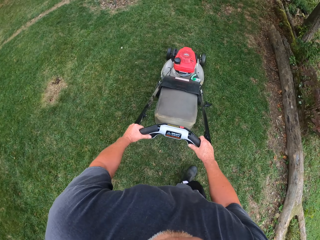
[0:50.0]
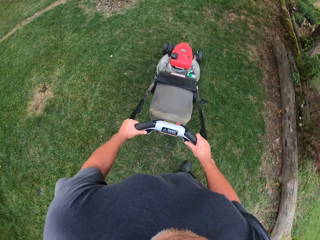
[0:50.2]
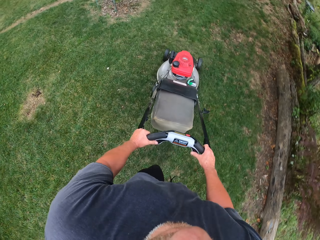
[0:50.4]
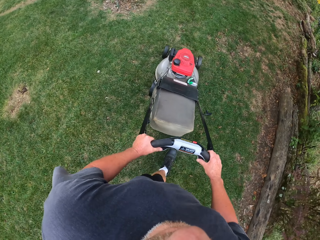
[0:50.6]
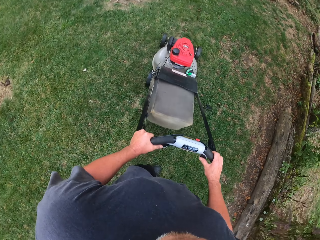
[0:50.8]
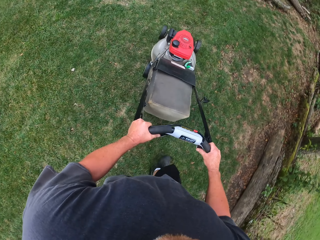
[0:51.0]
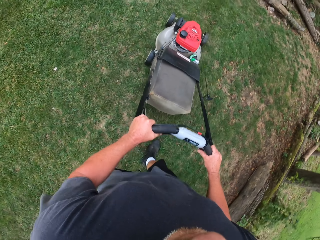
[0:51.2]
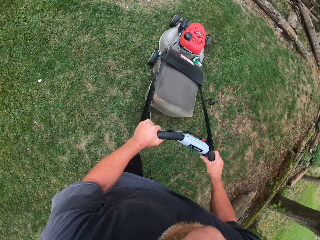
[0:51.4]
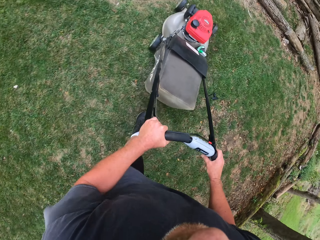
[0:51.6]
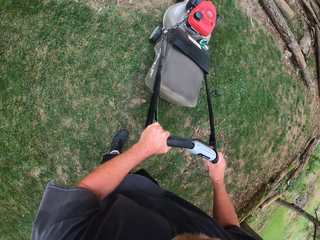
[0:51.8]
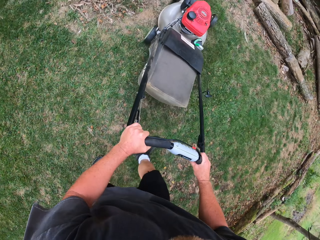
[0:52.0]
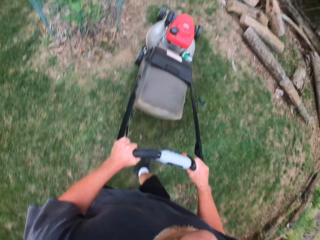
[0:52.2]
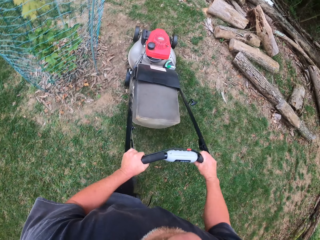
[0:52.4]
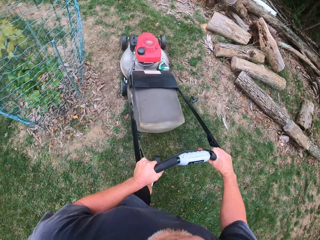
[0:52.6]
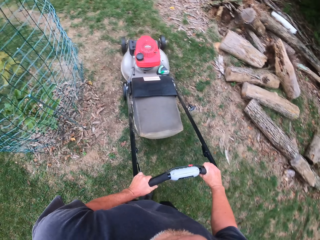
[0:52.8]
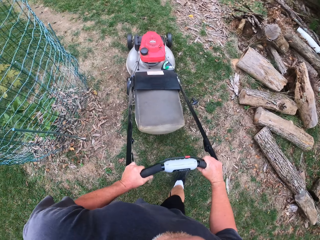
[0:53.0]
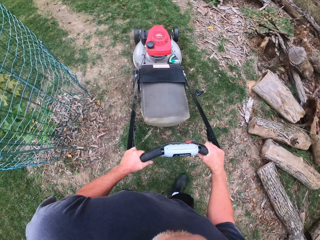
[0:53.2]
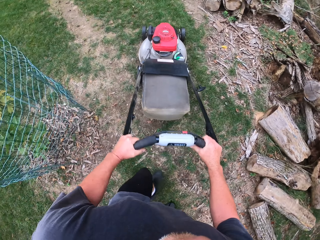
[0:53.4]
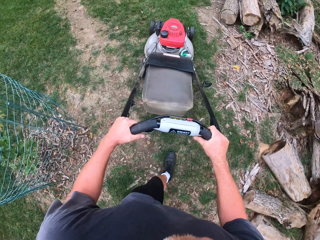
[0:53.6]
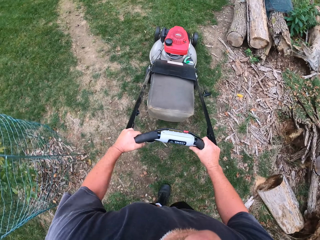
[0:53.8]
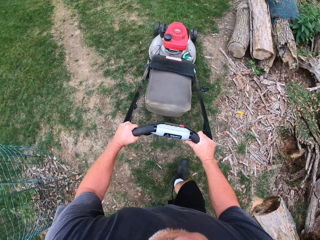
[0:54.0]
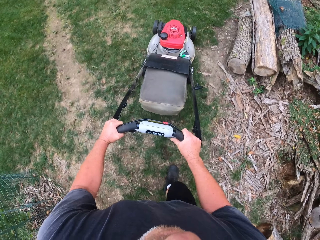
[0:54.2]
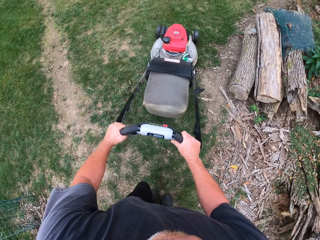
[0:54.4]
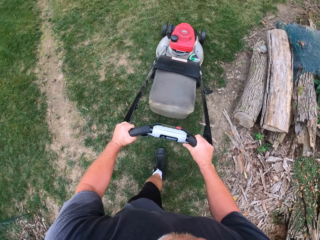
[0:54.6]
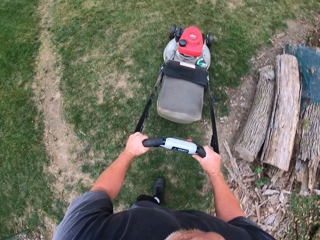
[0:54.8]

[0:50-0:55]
The camera wearer trims grass.

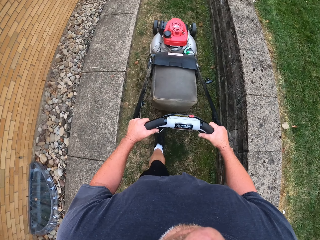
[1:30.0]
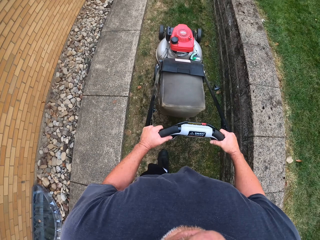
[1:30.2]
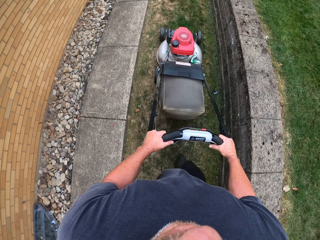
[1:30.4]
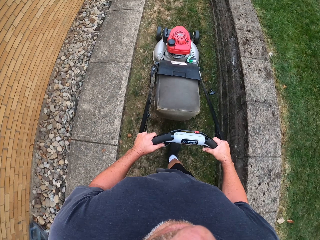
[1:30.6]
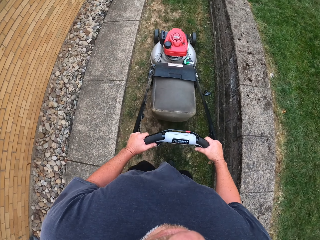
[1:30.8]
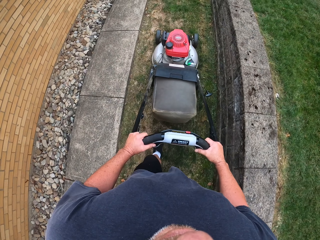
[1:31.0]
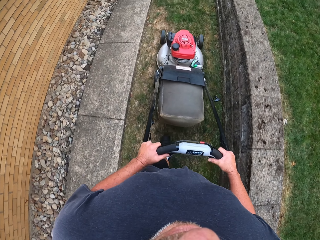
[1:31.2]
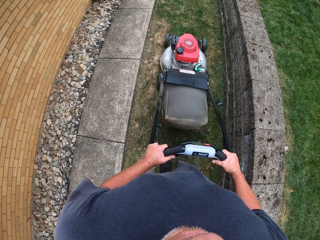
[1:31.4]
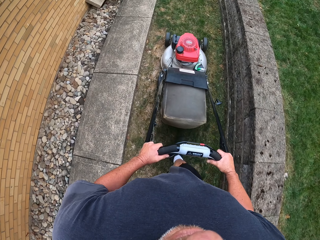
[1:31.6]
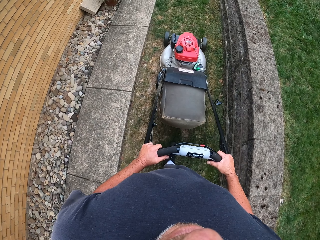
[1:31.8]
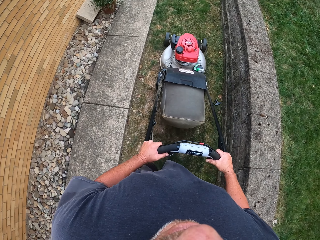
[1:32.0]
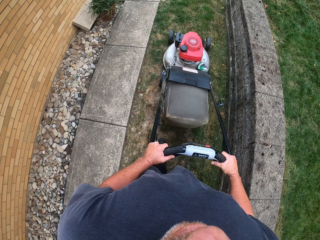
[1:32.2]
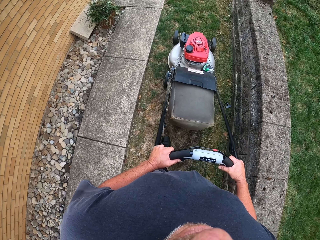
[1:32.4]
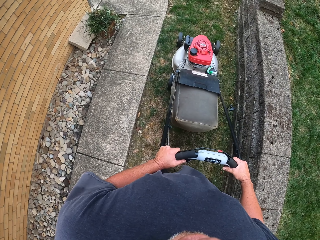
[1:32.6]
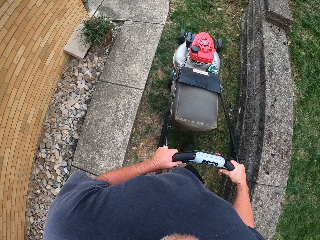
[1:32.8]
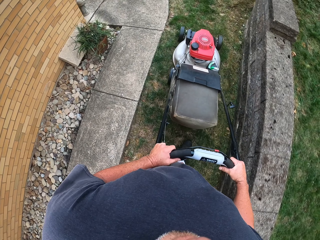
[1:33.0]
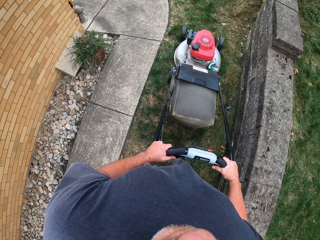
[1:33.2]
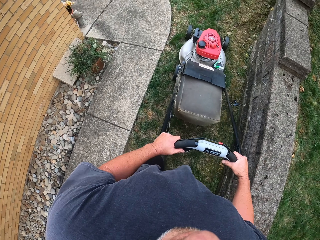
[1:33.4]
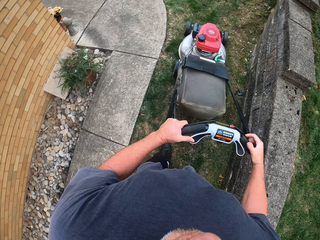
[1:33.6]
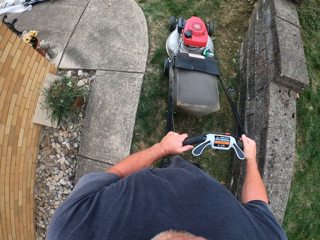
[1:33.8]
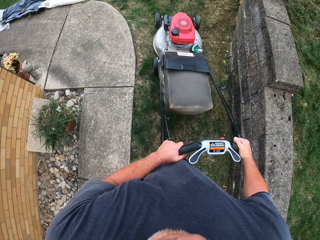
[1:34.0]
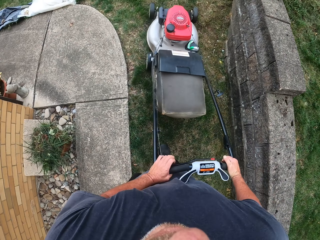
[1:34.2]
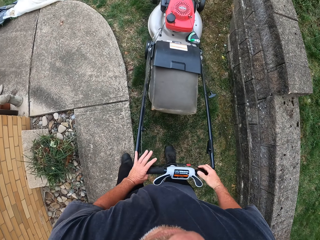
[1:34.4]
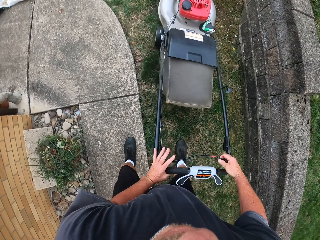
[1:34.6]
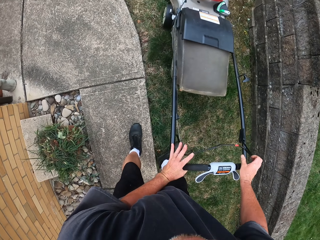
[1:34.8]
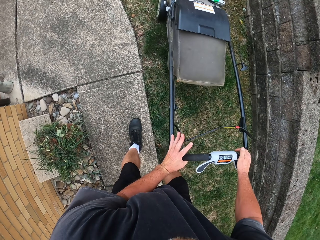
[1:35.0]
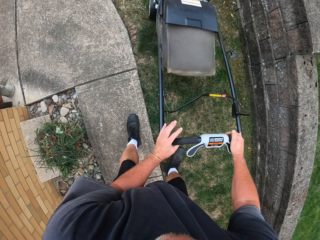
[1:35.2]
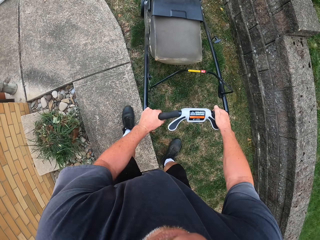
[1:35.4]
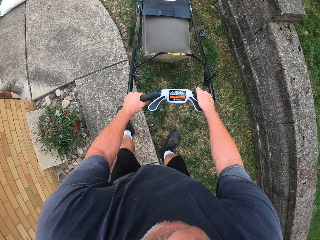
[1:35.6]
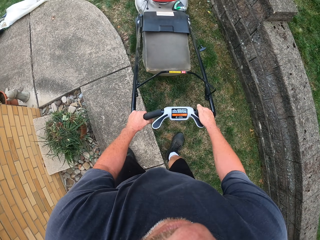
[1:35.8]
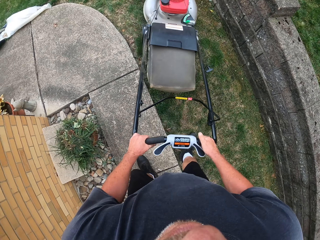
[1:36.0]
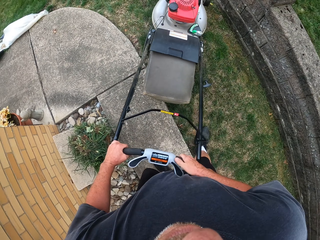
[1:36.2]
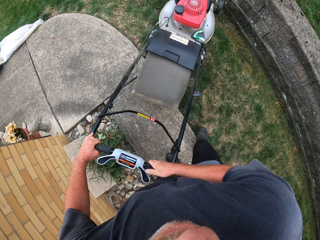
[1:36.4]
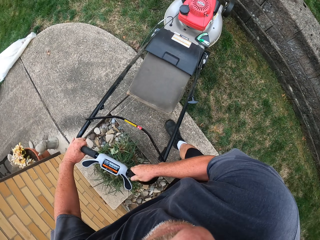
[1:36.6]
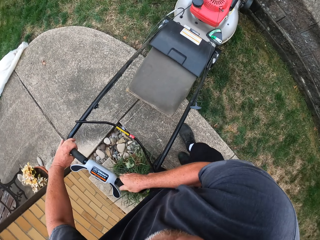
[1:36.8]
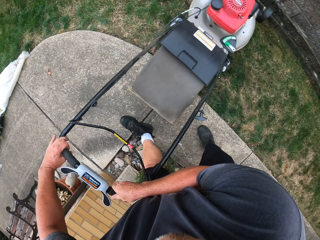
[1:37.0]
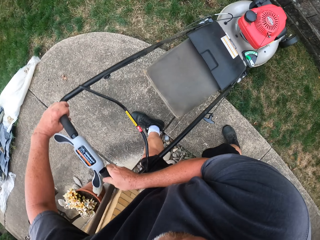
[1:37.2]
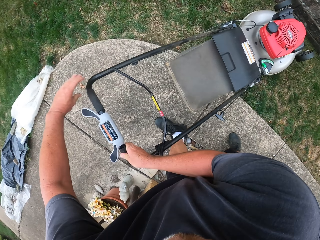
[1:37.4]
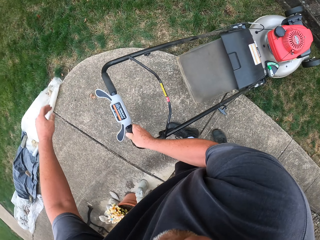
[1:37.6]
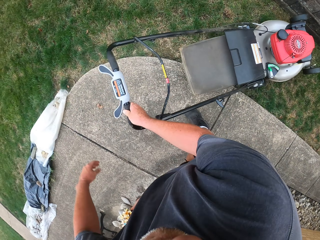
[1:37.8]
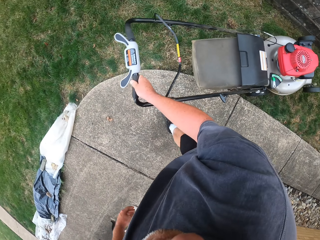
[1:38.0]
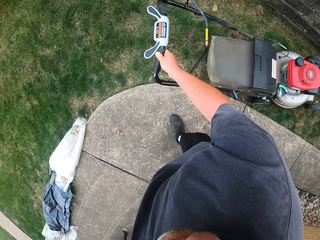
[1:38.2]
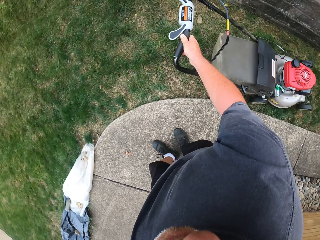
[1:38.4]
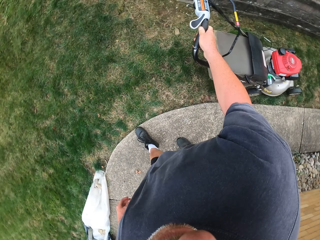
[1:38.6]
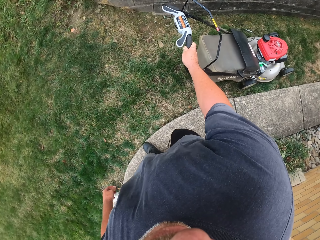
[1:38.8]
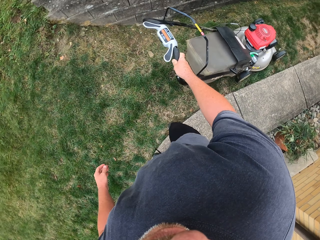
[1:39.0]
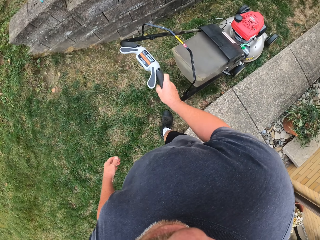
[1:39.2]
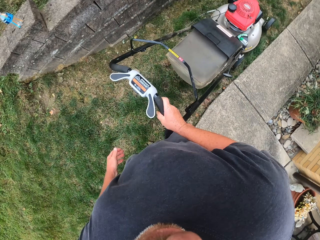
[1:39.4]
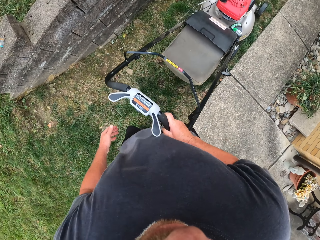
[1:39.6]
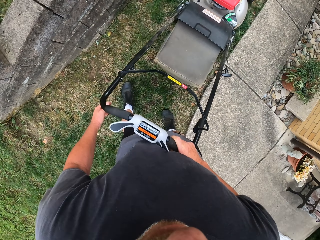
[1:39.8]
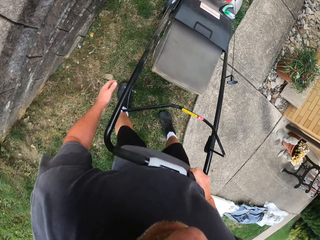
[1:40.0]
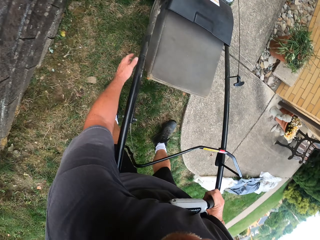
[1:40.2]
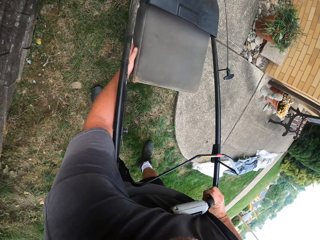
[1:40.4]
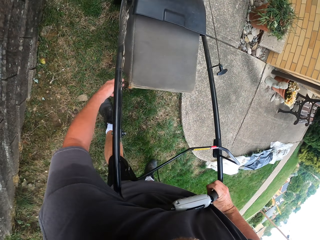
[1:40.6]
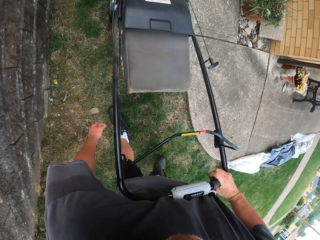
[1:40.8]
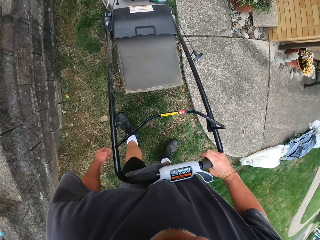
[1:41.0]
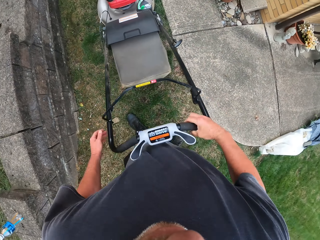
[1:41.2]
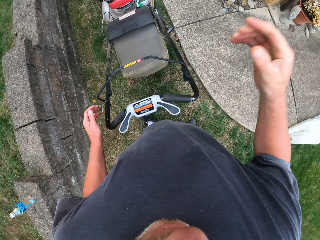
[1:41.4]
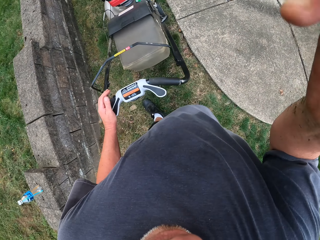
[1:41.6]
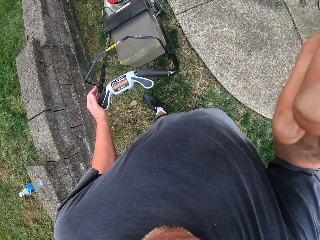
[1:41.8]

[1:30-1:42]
The camera wearer trims grass near a verandah. They step on the verandah. They pull back a grass trimmer. They rotate the grass trimmer backward. They touch the side of the grass trimmer.
